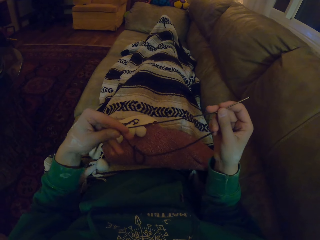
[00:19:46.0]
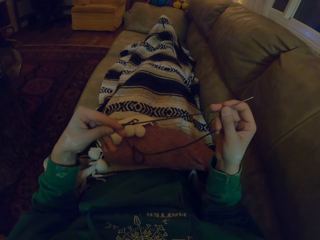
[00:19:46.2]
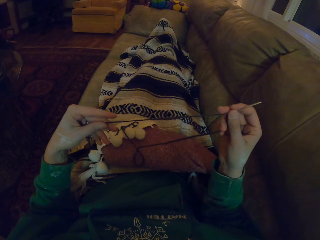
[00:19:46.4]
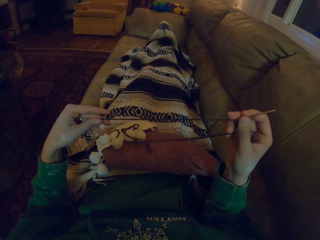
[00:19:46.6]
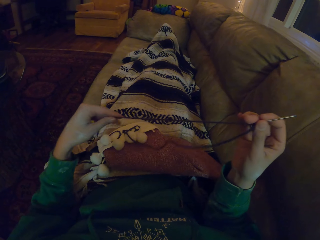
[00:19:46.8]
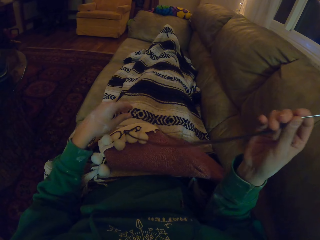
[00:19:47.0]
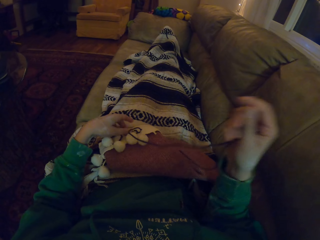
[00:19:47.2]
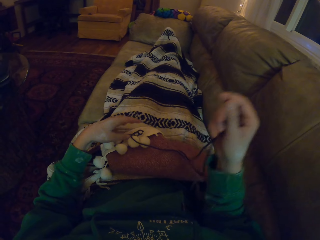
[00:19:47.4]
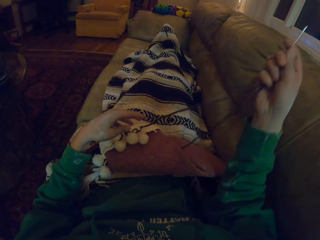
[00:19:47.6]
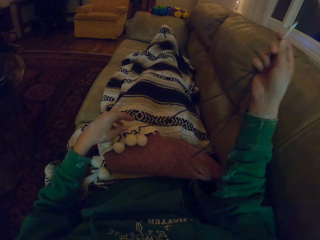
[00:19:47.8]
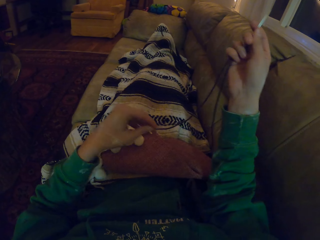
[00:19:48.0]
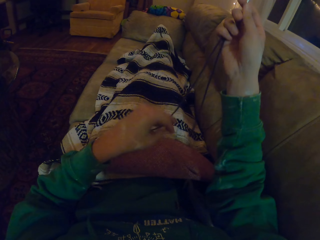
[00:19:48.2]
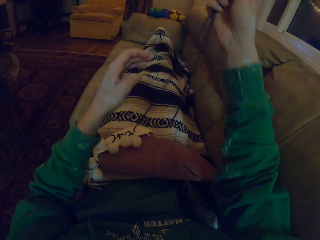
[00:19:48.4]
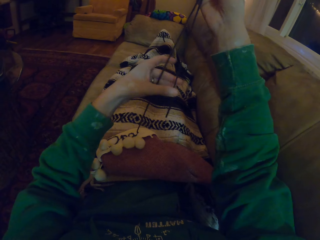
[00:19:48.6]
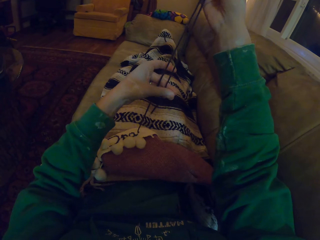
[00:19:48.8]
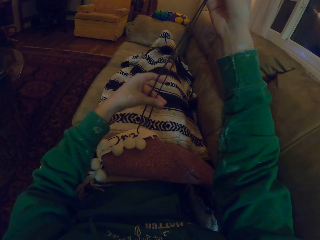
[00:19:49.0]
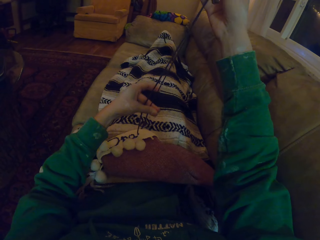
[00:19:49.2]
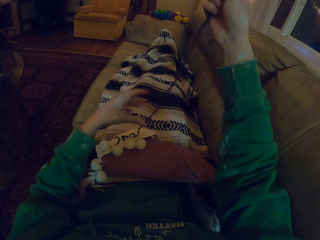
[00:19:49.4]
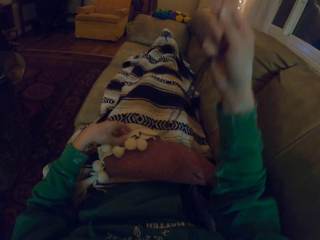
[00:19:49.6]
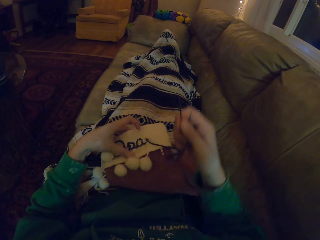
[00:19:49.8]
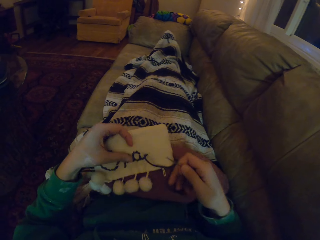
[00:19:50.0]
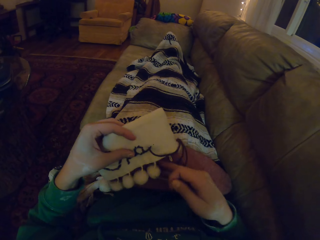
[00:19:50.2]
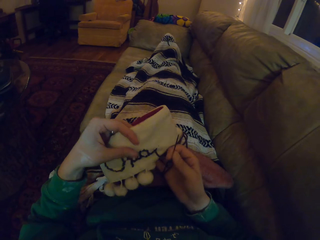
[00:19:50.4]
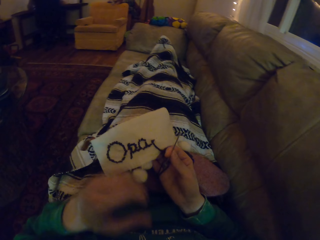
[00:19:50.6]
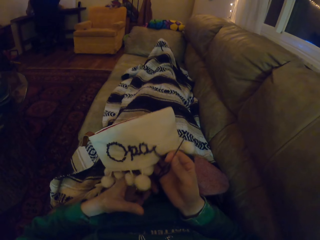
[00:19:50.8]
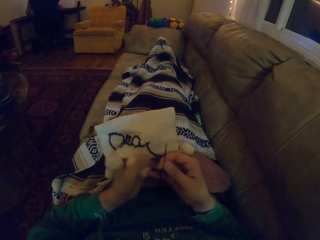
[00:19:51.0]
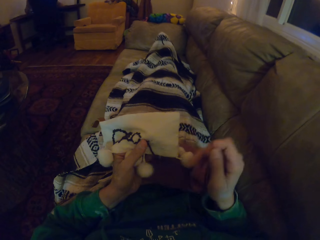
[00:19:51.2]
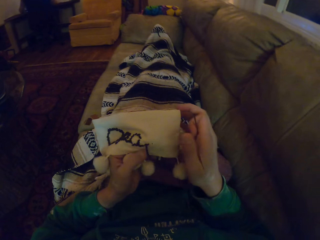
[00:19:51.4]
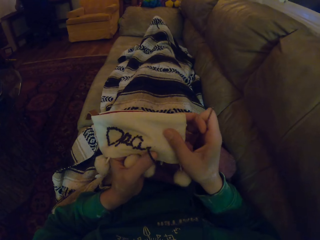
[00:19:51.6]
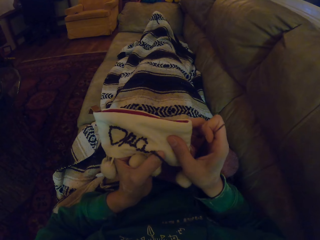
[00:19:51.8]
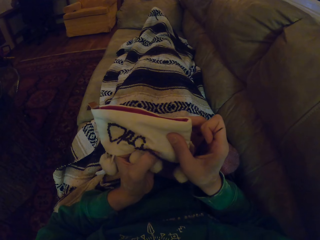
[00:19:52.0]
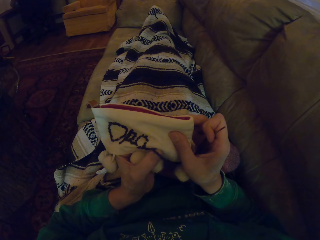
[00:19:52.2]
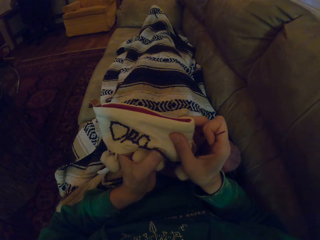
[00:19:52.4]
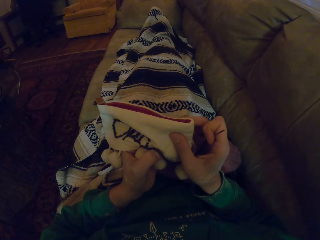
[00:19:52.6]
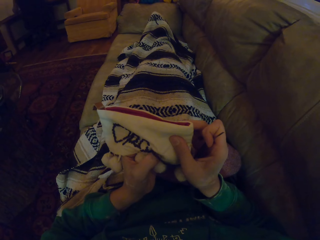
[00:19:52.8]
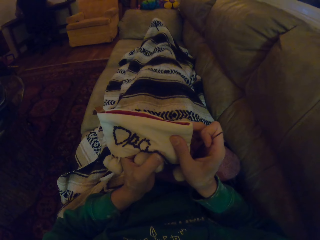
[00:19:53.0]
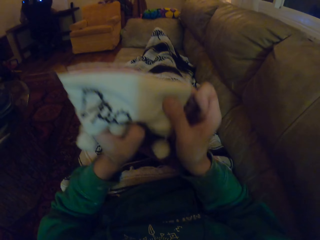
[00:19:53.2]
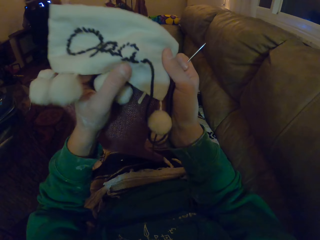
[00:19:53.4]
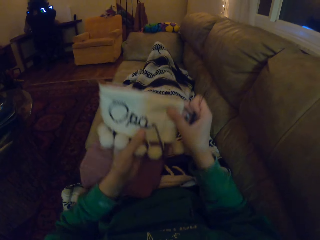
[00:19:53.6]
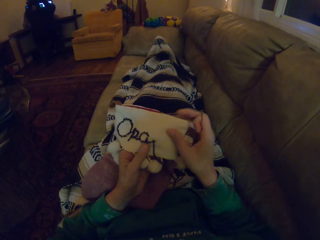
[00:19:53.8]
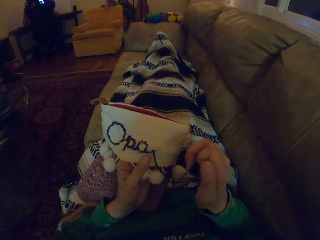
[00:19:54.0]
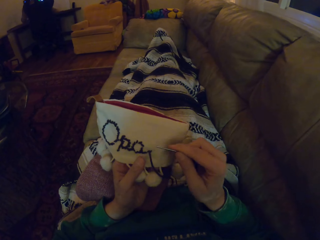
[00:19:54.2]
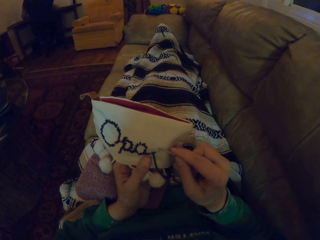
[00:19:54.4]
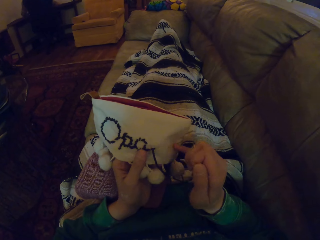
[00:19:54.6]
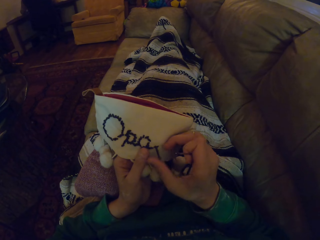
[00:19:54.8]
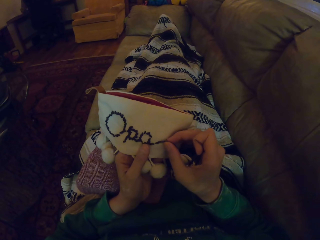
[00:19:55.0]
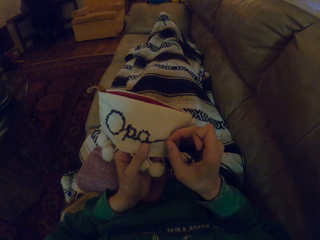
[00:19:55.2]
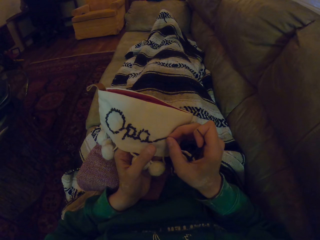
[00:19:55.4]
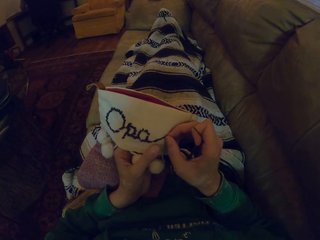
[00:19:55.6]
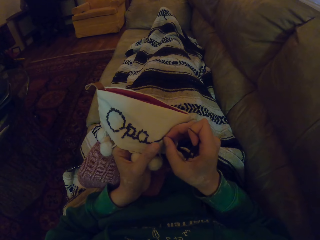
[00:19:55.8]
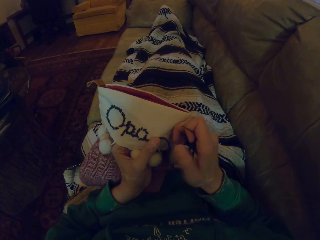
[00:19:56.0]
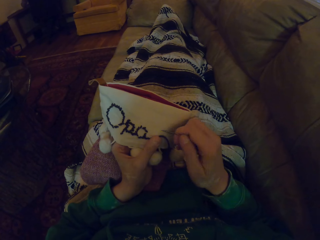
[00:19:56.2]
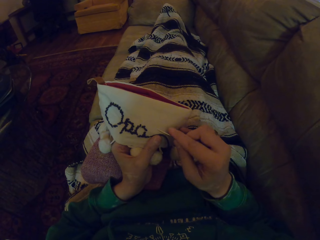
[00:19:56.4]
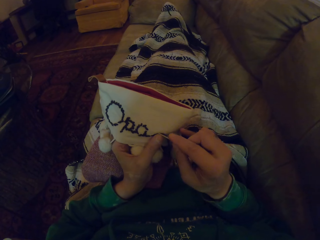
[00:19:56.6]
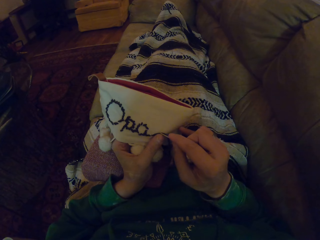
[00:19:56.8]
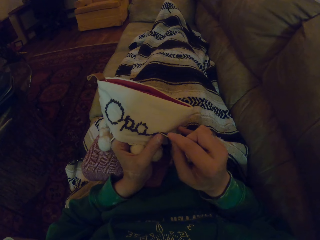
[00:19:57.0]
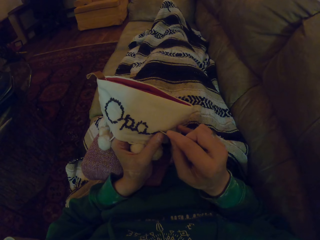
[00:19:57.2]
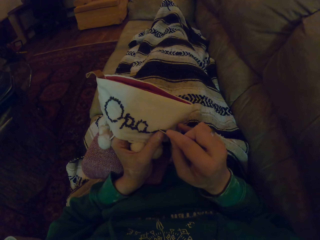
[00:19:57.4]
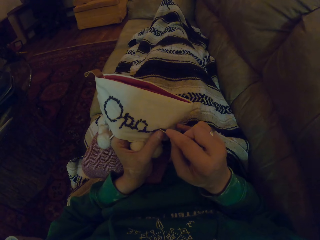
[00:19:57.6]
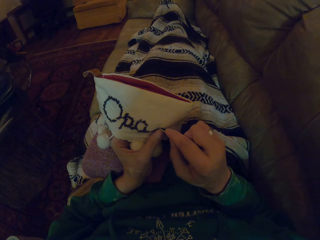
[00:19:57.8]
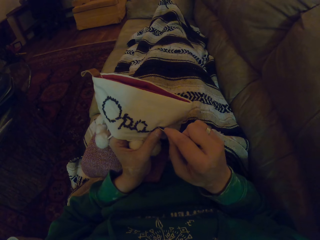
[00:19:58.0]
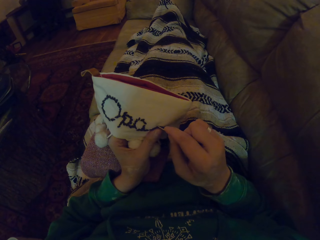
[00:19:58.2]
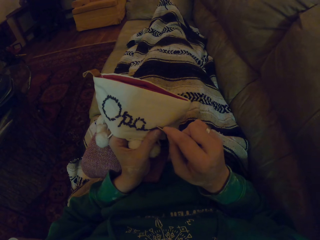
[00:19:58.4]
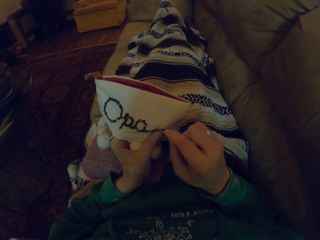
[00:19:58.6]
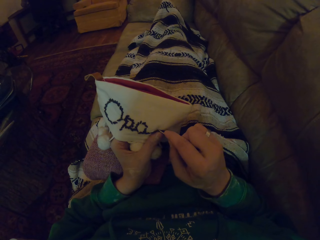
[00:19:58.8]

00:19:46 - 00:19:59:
The camera wearer lifts the sewing needle. They pull the thread. They pick the garment. They move the hand holding the garment. They scratch the garment. They adjust the garment. They move the sewing needle. They align the thread. They knit the fabric with the sewing needle.

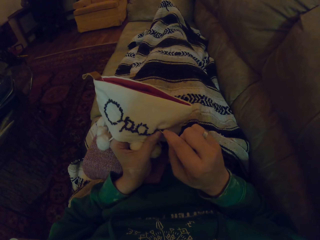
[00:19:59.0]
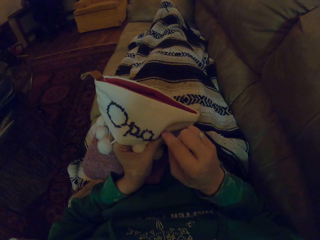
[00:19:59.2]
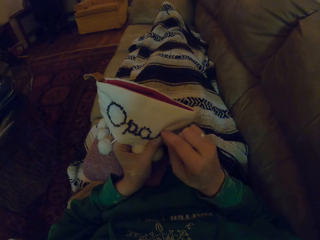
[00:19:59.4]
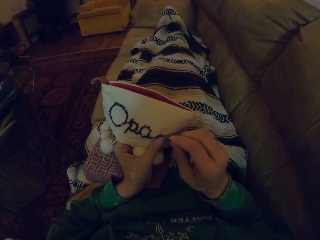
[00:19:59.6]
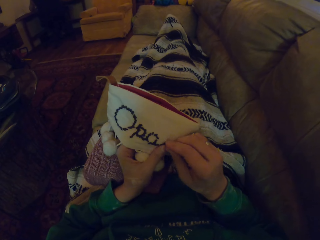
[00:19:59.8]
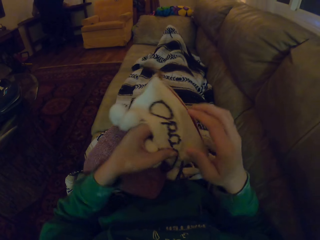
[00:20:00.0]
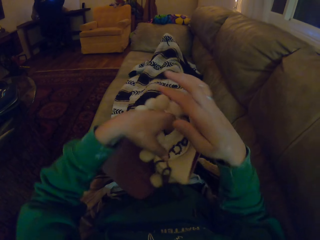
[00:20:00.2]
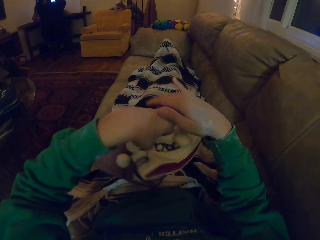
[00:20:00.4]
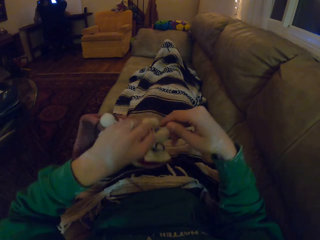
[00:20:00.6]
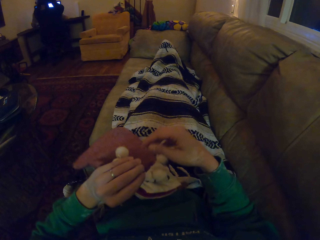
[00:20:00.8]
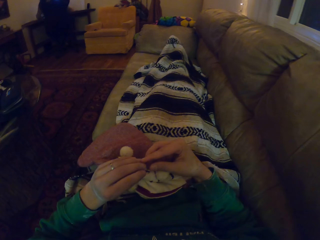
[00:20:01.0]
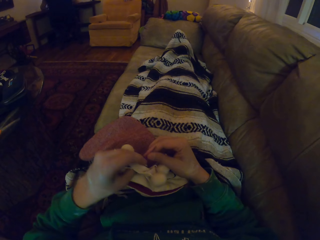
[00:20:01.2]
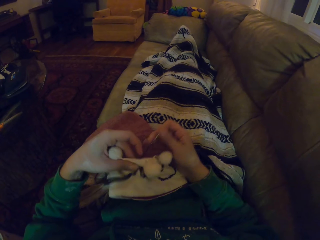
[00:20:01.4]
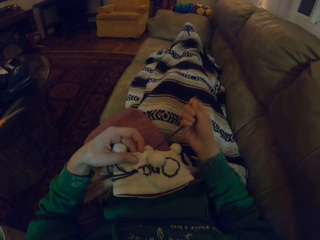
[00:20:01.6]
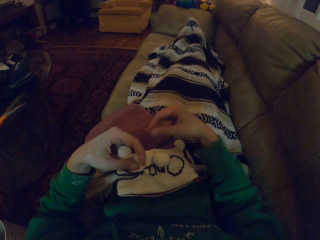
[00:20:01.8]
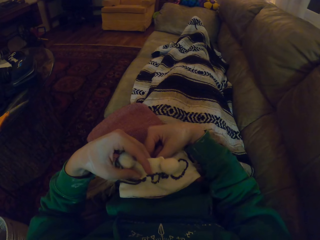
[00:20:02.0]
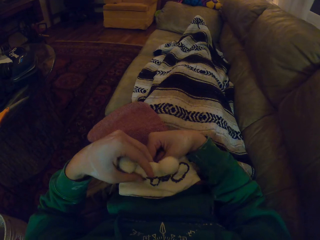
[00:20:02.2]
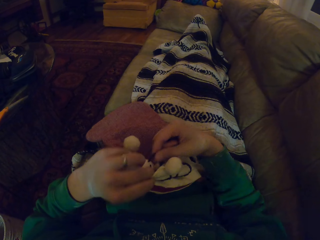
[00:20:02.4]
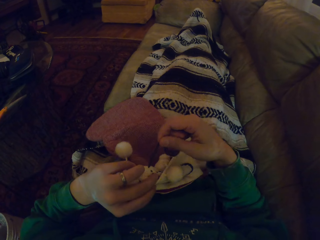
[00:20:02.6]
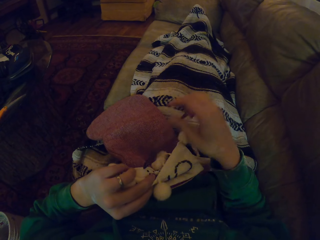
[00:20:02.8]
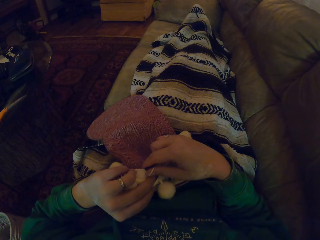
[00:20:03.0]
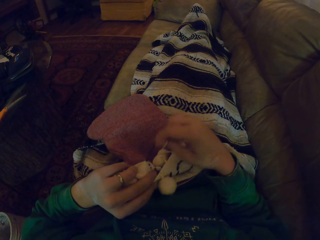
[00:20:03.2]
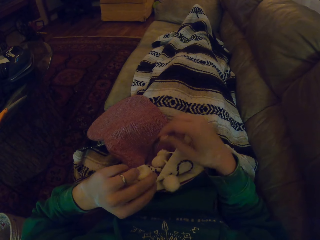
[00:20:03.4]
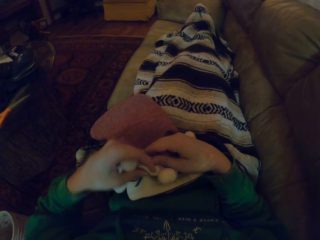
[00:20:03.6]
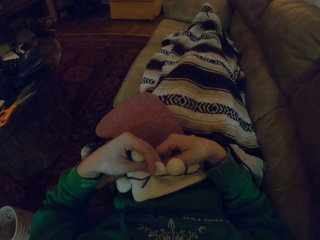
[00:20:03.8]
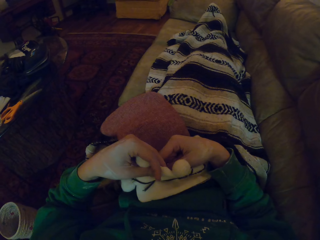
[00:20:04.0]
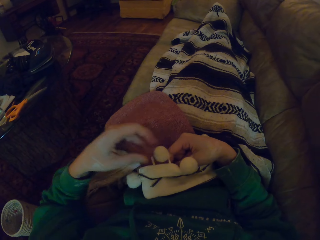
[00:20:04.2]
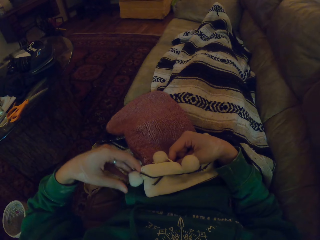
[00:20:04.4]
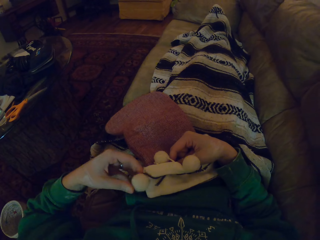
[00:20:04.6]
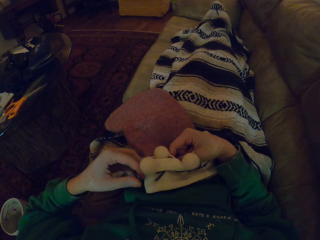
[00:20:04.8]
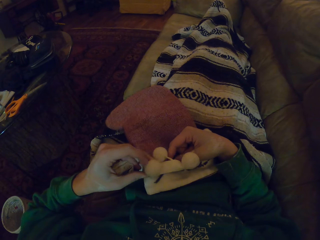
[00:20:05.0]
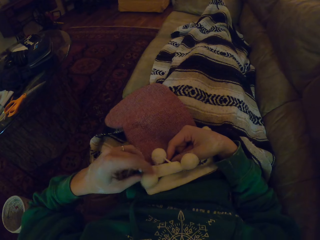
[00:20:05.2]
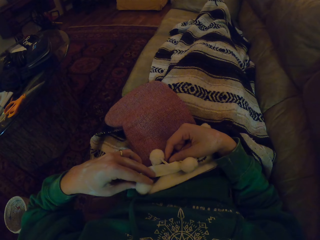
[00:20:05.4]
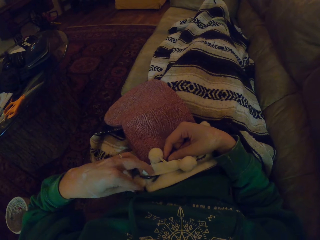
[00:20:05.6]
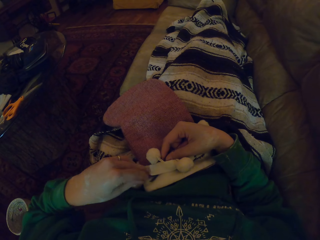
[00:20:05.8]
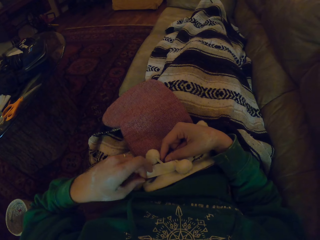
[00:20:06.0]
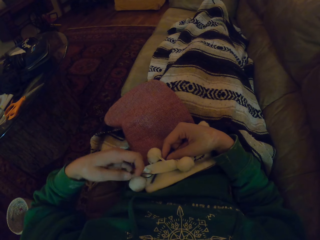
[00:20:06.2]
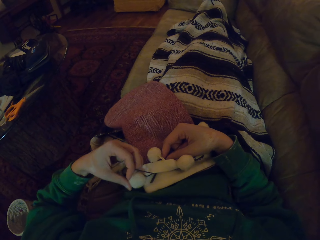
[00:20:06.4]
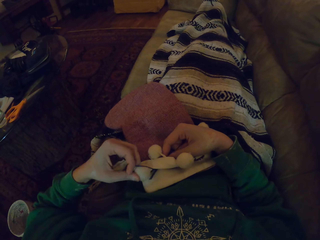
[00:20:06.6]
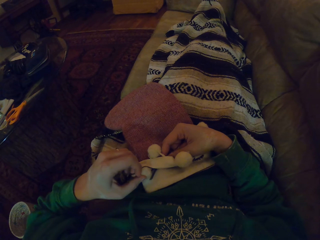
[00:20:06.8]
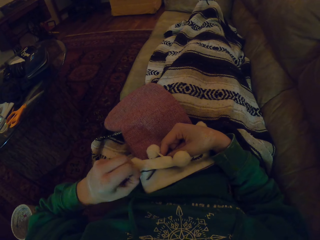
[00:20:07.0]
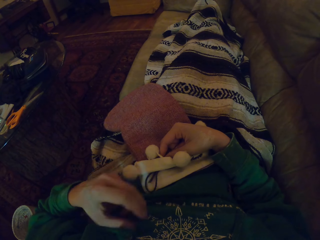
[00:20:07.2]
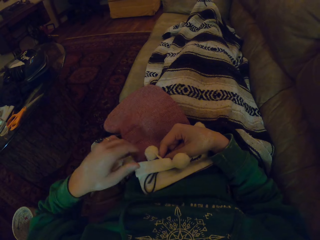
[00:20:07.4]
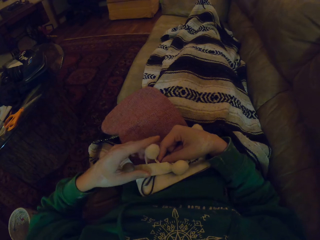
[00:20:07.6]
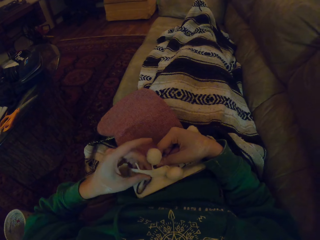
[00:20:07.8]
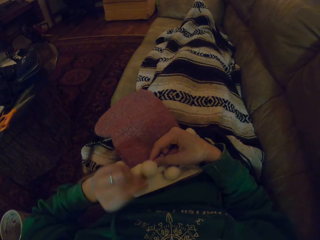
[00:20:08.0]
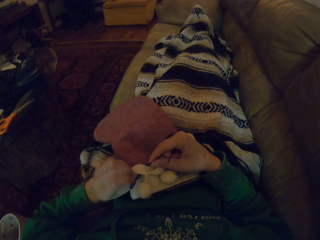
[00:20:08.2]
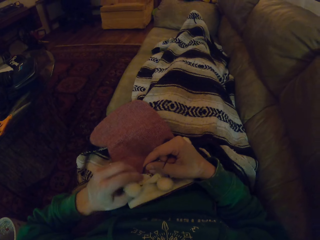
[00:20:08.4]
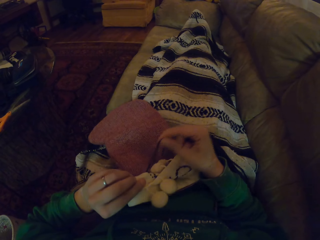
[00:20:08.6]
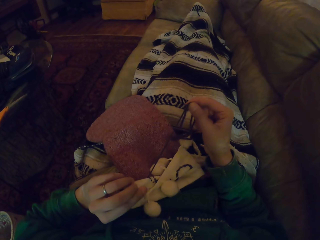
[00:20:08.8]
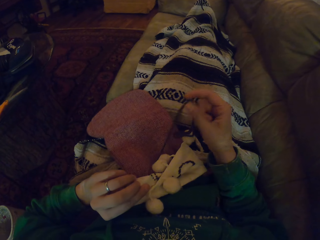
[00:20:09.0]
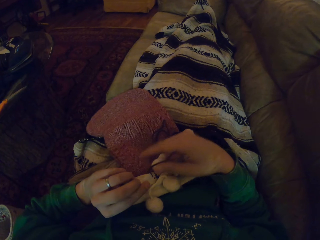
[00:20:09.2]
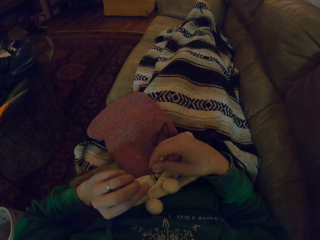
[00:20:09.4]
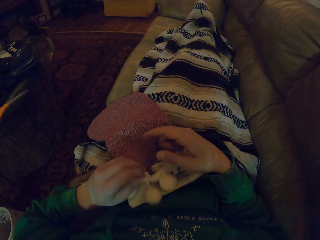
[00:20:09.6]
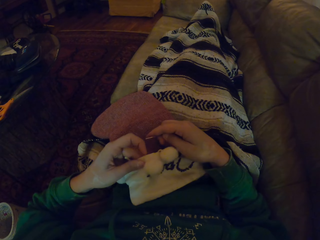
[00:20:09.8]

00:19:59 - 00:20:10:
The camera wearer turns the garment. They pull the thread. They turn the garment. They pull the thread. They adjust the thread. They turn the garment. They pull the thread. They turn the garment.
